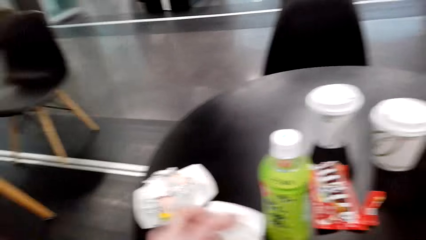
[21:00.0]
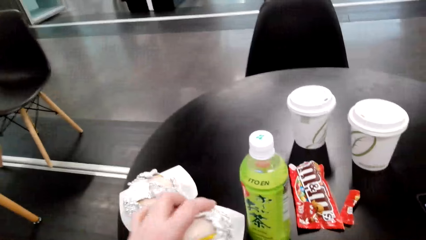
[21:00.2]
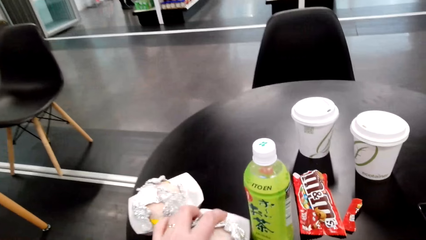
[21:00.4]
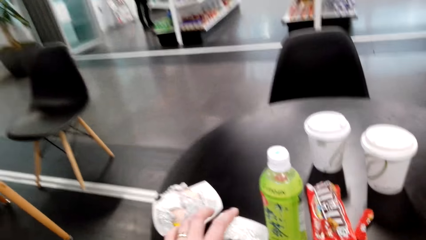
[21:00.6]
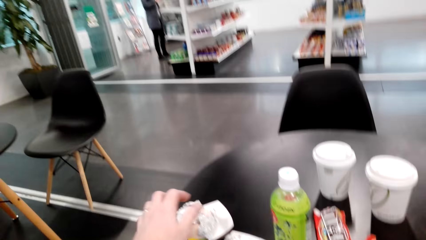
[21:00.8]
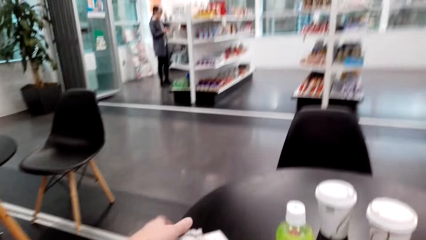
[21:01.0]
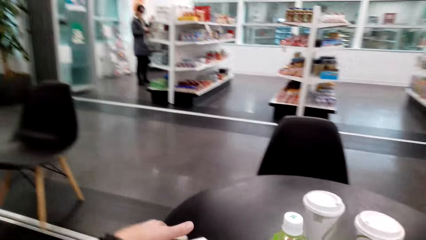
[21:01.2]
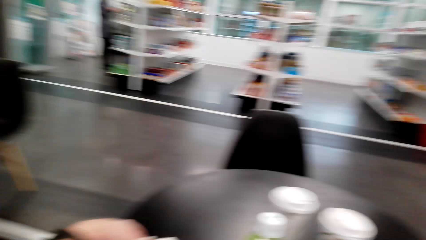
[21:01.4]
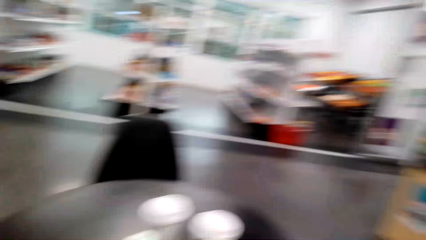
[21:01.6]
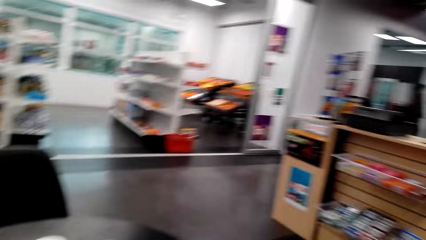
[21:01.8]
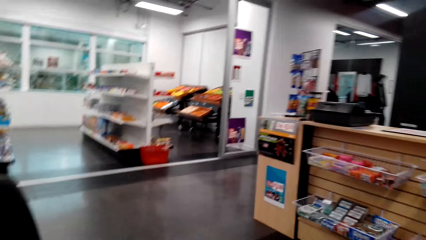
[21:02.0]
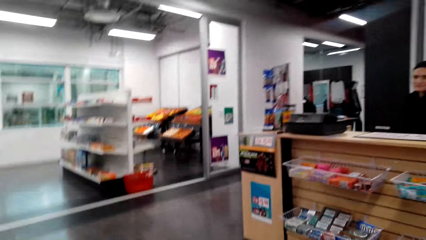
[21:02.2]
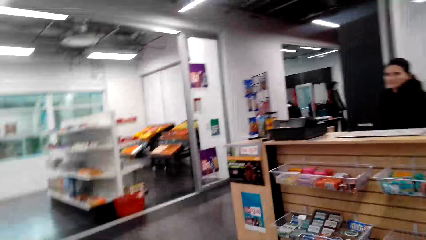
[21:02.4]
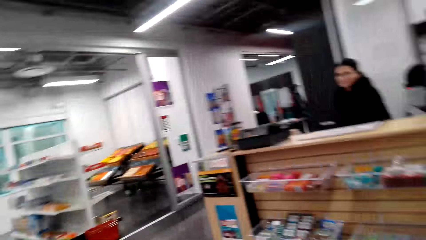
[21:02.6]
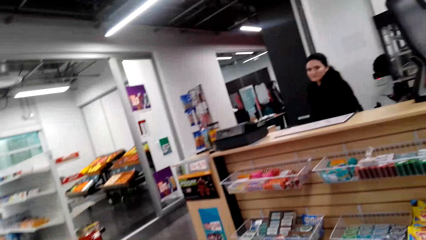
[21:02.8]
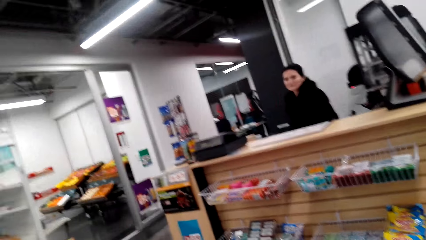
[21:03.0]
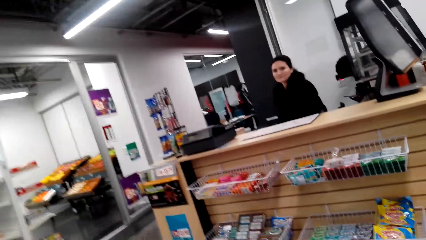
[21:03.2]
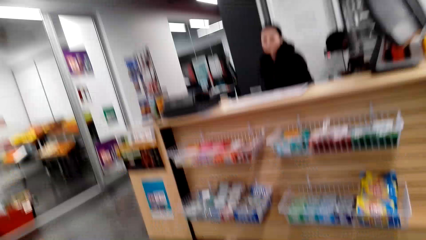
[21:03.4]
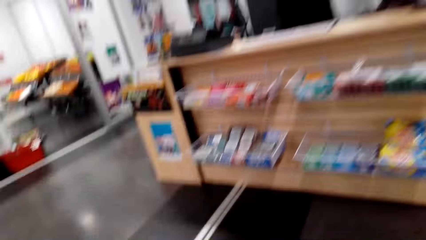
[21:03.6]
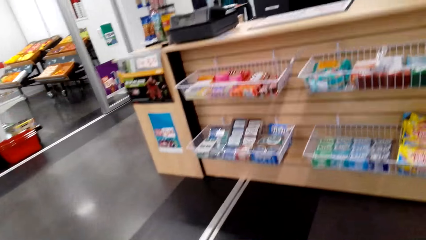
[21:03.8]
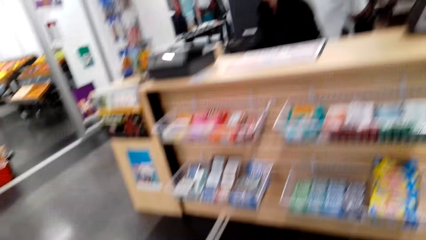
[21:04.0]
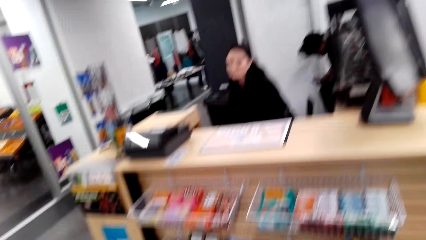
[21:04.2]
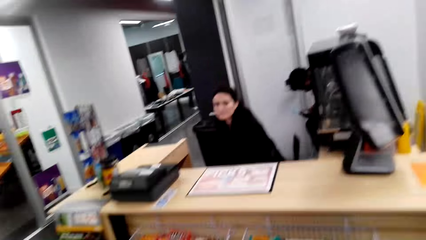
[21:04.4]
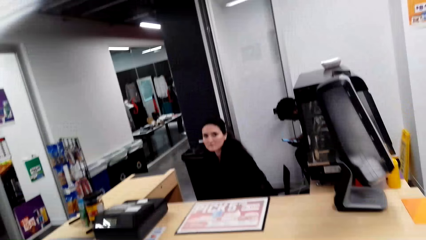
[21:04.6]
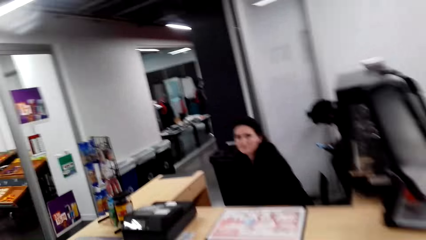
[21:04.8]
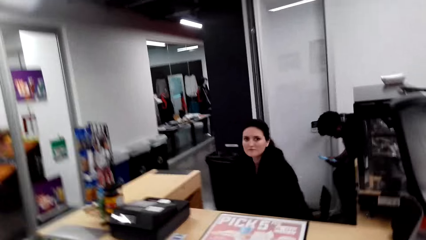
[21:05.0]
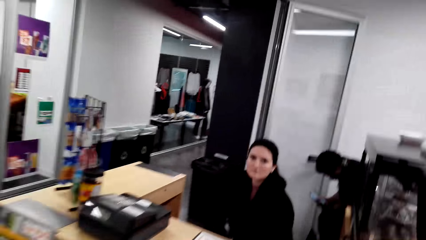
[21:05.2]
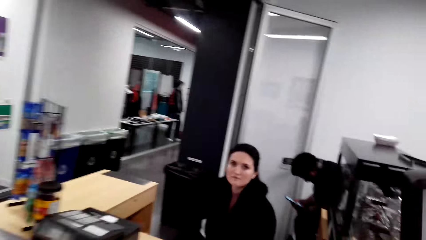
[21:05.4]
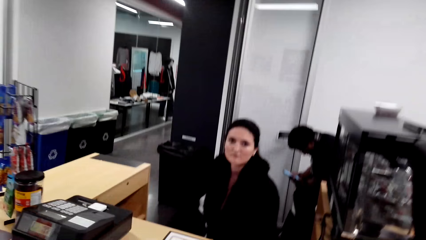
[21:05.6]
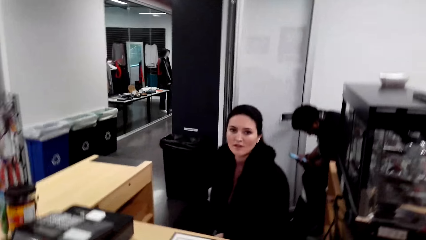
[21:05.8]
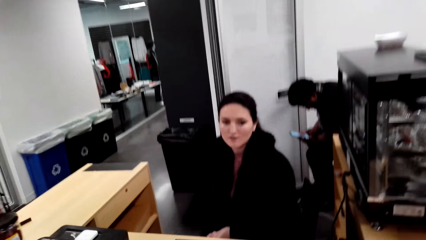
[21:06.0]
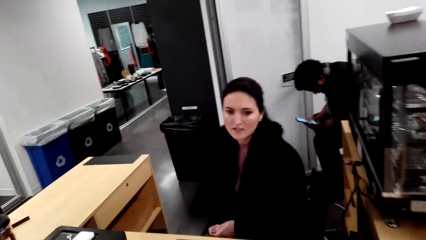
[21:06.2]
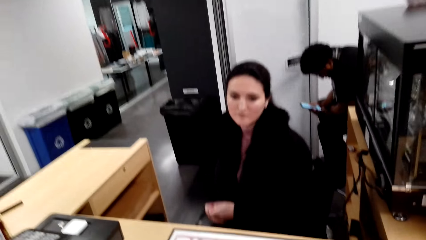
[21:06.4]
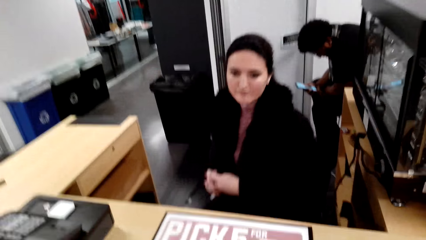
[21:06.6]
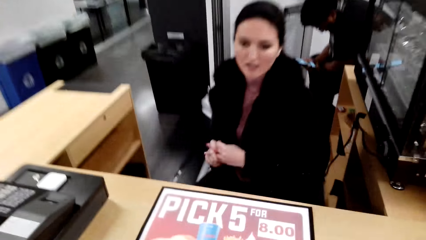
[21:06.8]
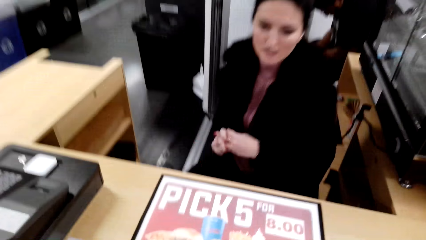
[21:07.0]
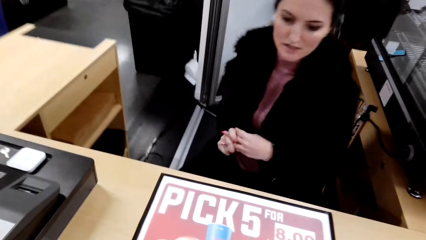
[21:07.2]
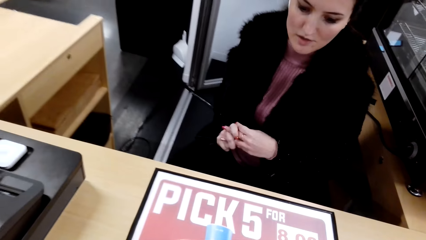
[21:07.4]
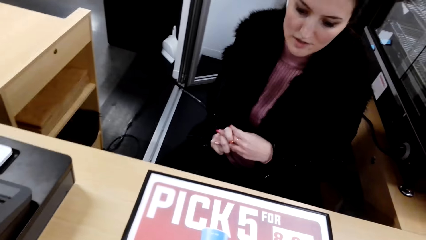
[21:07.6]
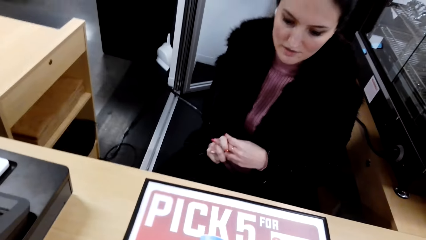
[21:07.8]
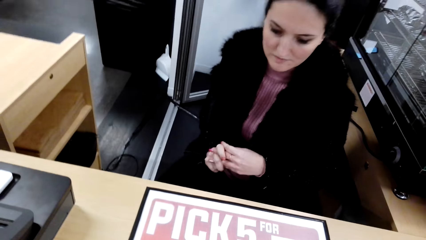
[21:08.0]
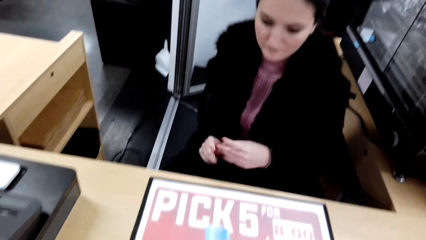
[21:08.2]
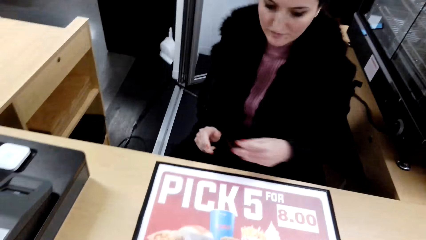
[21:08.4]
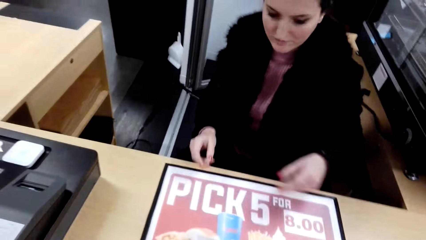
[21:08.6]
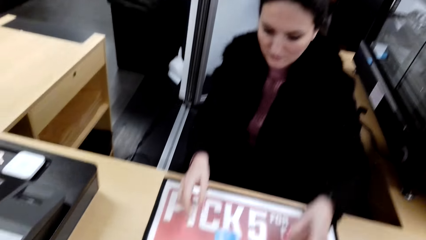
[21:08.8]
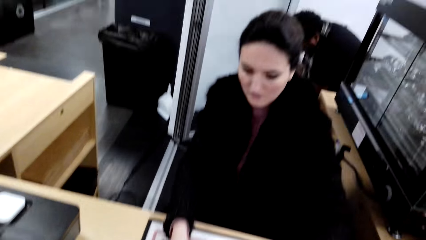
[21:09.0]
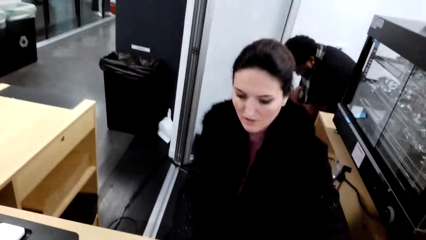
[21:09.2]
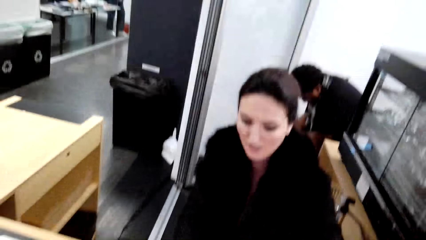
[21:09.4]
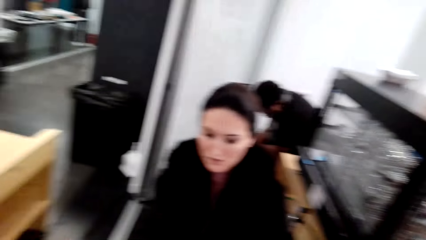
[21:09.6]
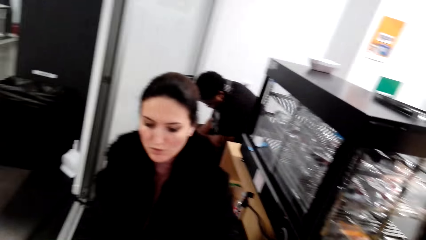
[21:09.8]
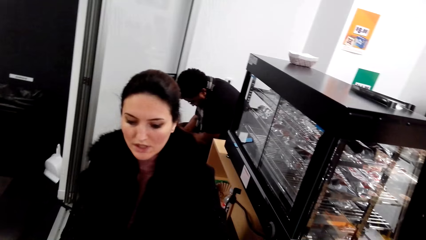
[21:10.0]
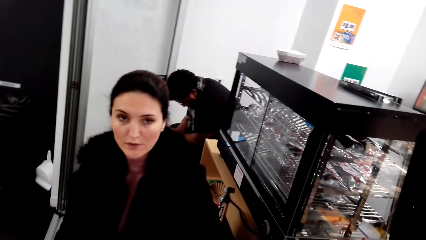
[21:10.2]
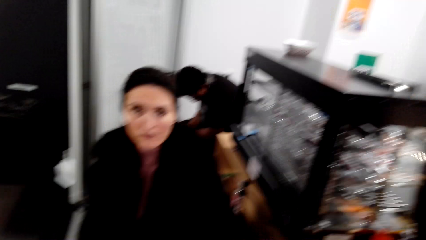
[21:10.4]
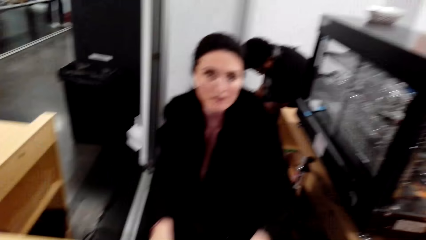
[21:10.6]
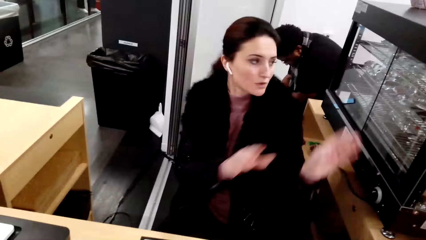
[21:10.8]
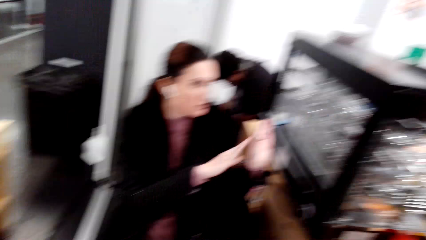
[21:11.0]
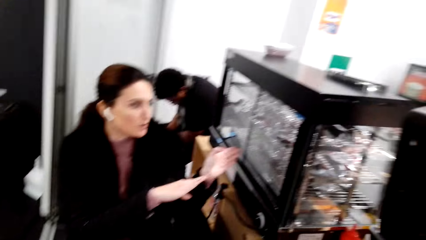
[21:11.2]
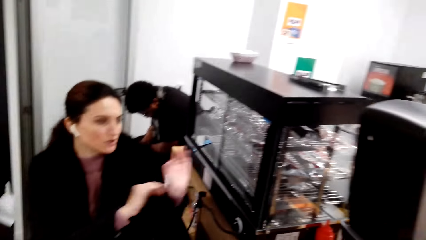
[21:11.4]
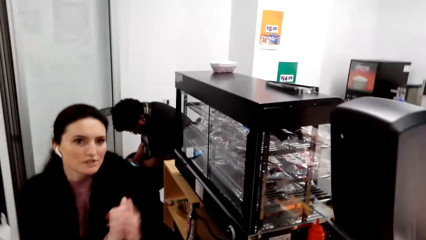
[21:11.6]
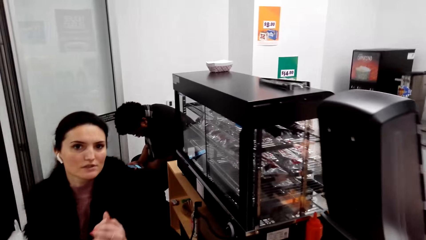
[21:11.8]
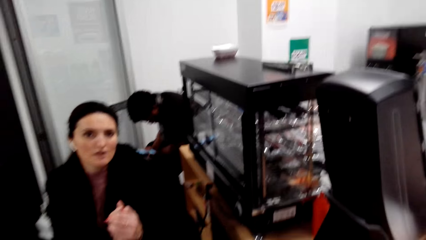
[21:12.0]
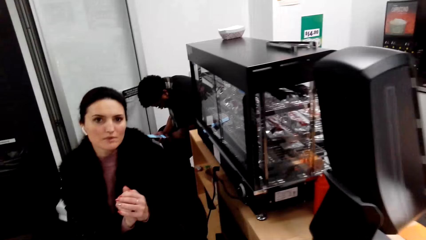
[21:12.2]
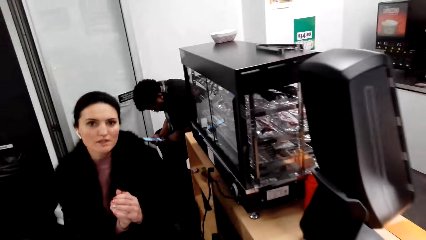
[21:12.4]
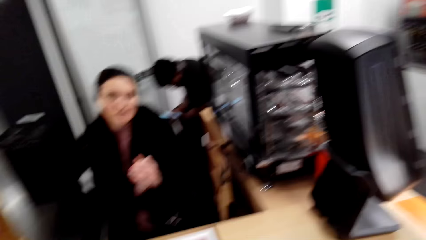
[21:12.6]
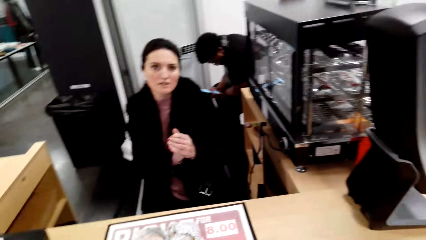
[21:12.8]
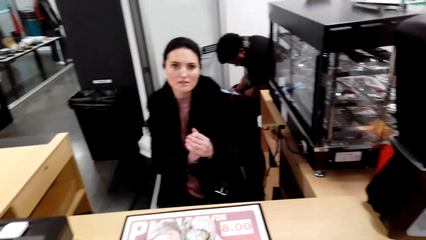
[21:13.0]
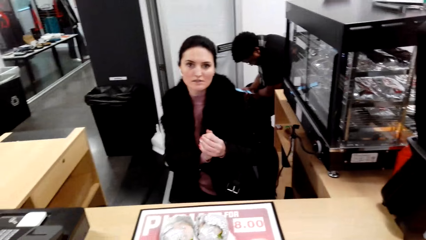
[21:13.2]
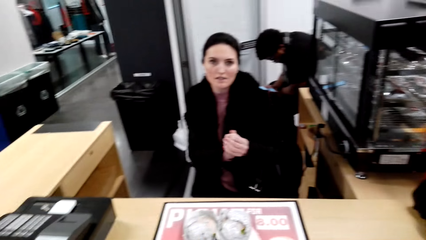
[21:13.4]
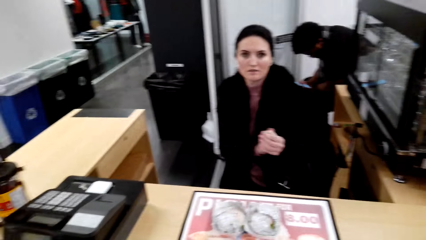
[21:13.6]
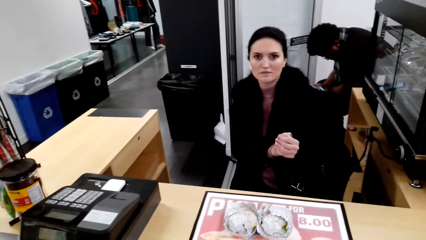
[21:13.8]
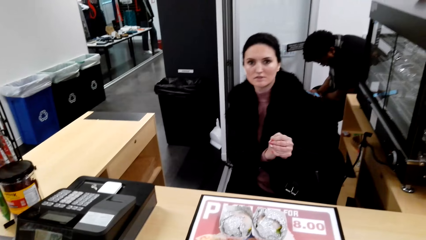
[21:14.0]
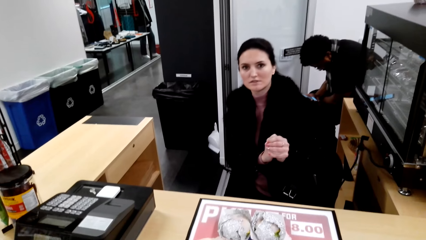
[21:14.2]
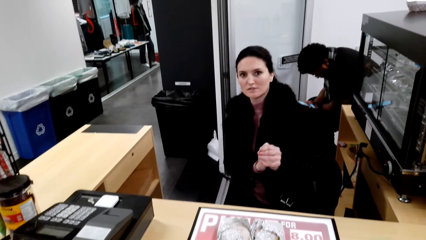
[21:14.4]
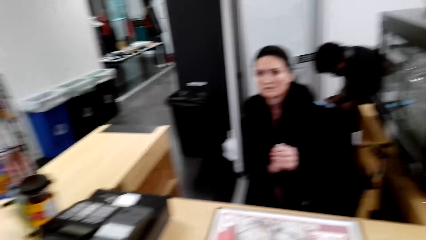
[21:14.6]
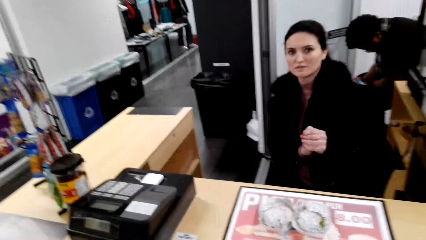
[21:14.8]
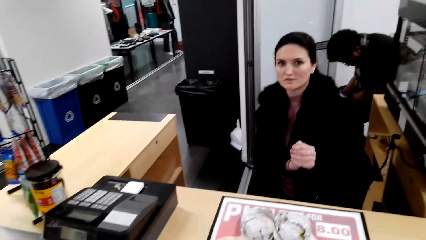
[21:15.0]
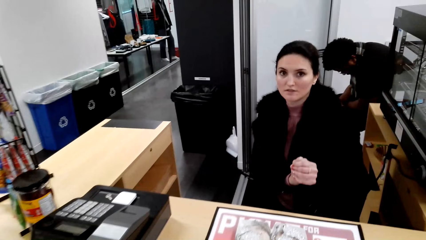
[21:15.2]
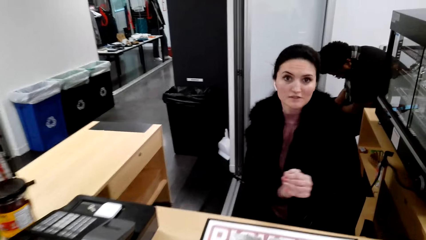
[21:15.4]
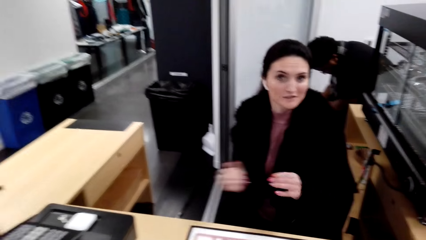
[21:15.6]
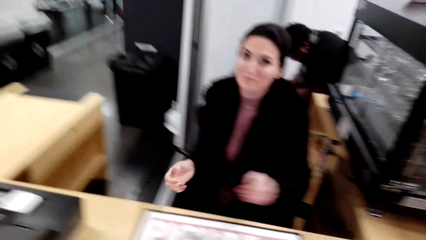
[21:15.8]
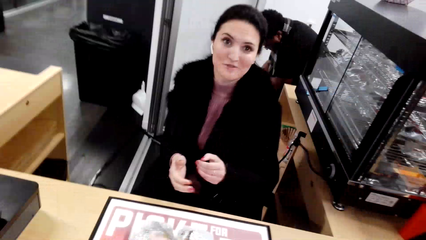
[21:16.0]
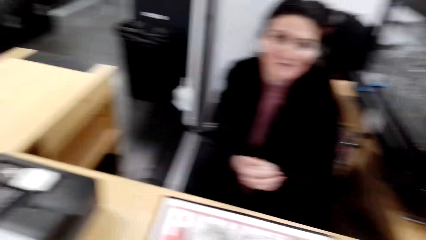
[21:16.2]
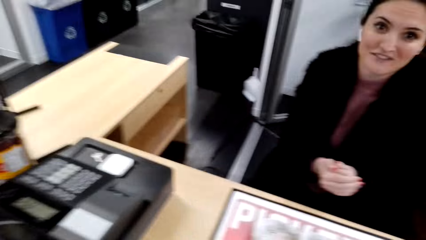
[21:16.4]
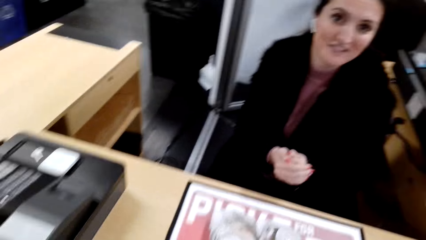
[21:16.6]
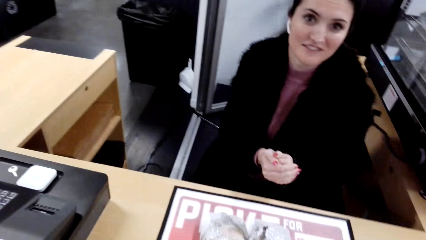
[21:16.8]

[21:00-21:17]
The camera wearer places the burger on the plate. They walk to the counter. They talk with a cashier.
